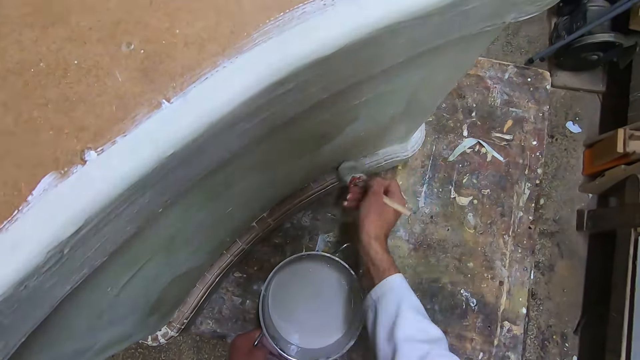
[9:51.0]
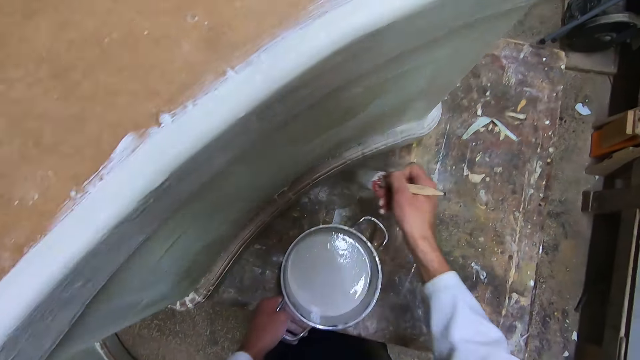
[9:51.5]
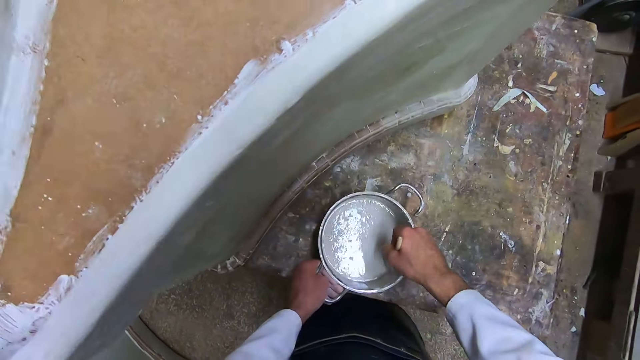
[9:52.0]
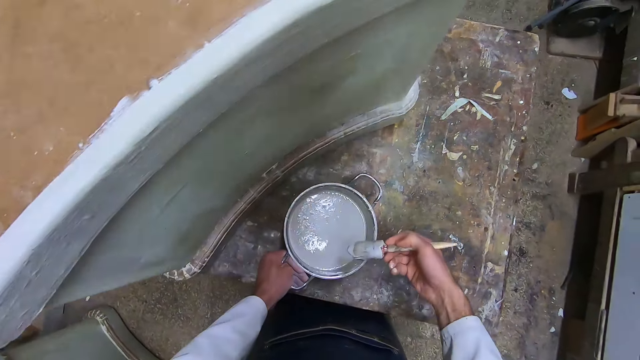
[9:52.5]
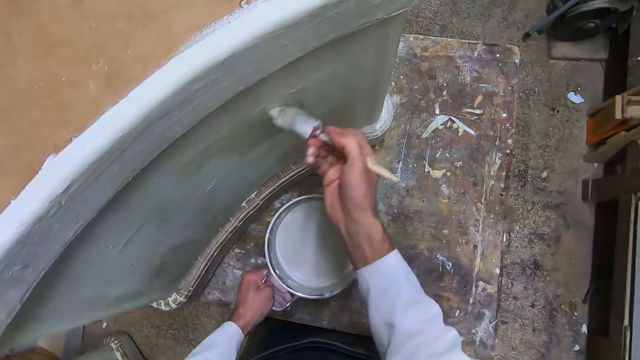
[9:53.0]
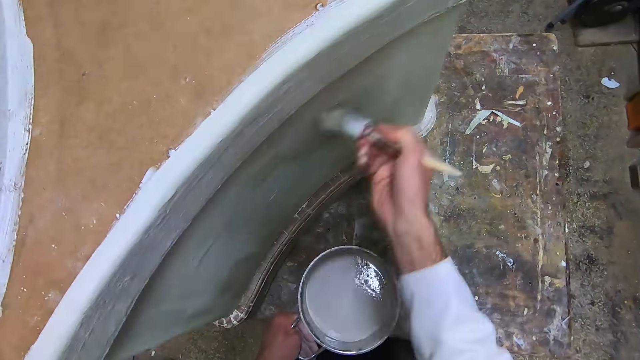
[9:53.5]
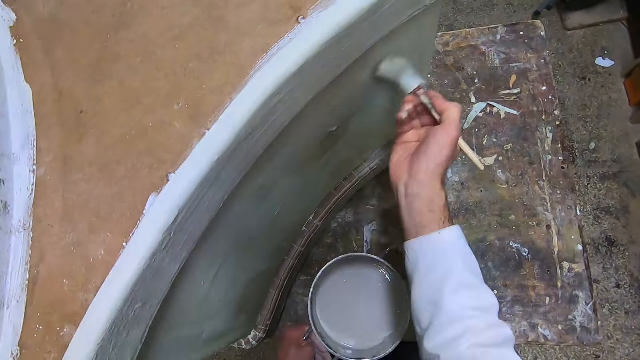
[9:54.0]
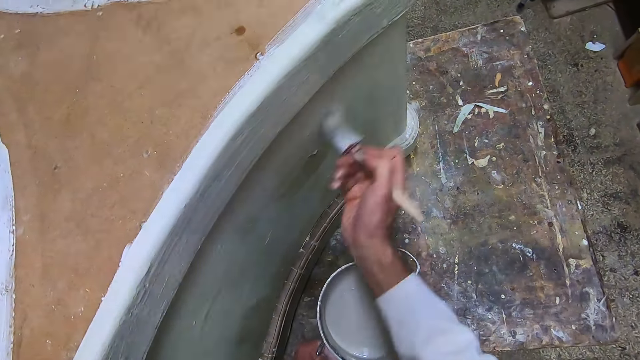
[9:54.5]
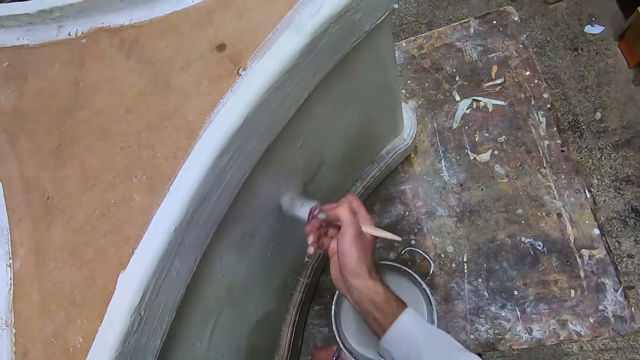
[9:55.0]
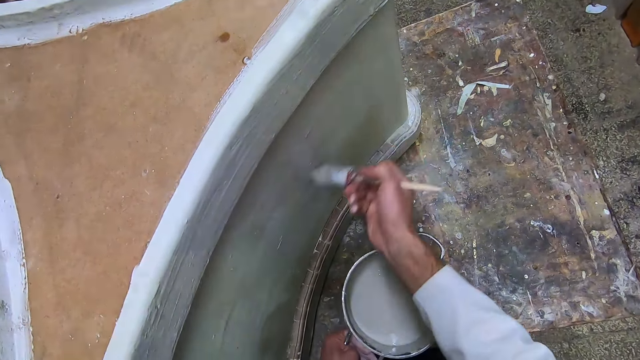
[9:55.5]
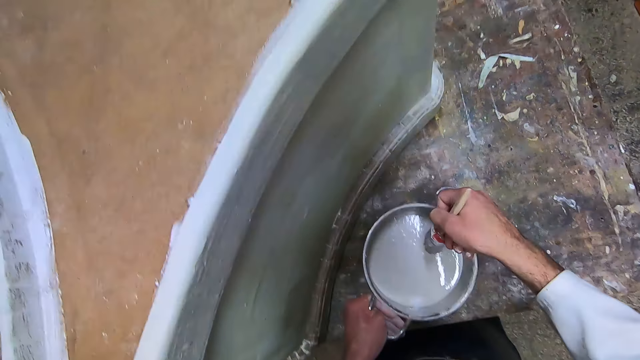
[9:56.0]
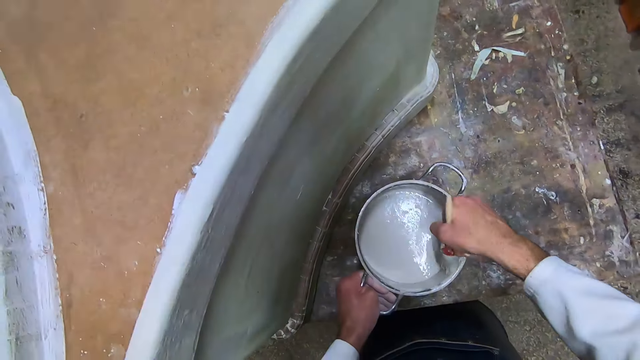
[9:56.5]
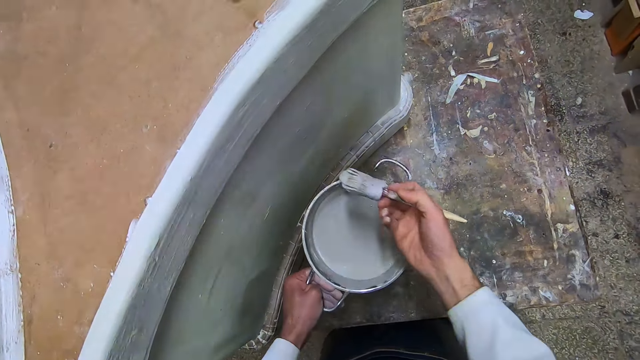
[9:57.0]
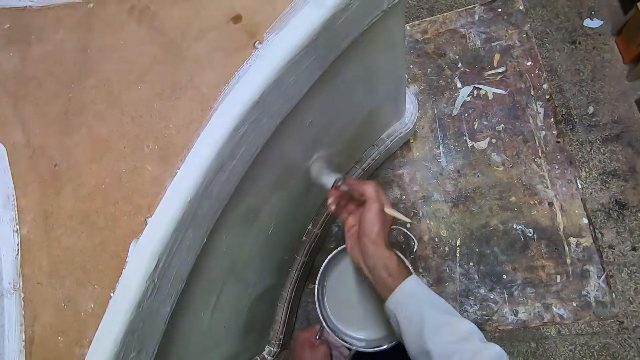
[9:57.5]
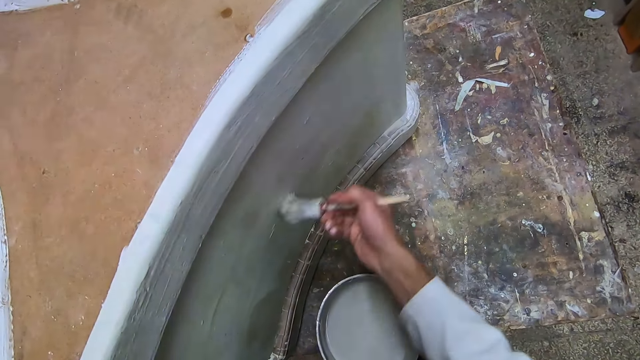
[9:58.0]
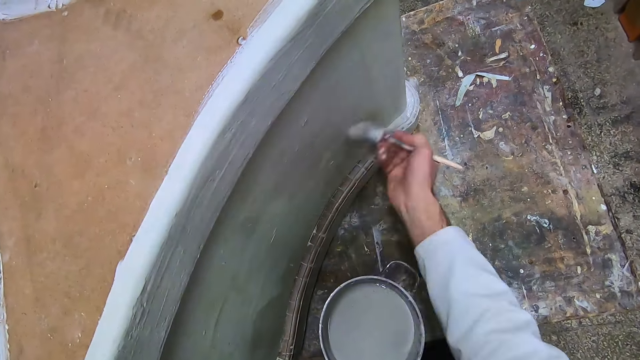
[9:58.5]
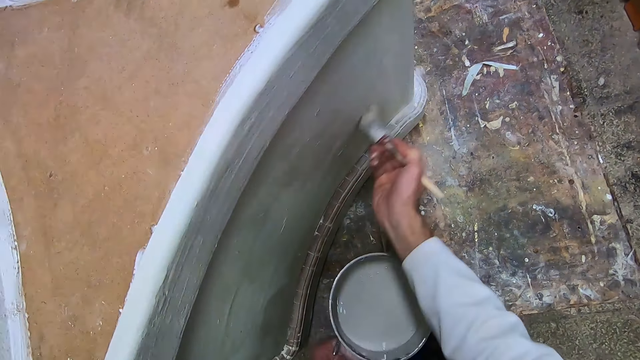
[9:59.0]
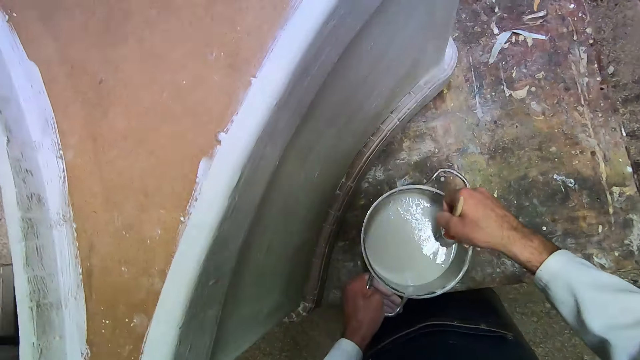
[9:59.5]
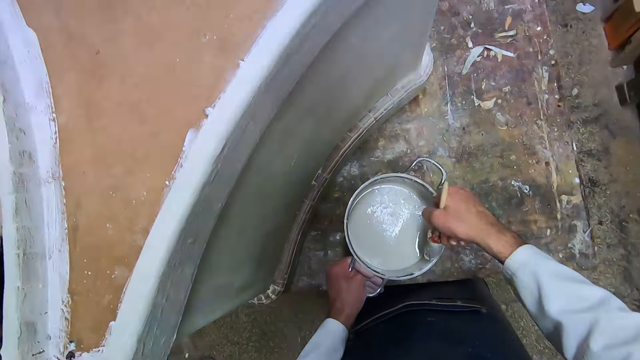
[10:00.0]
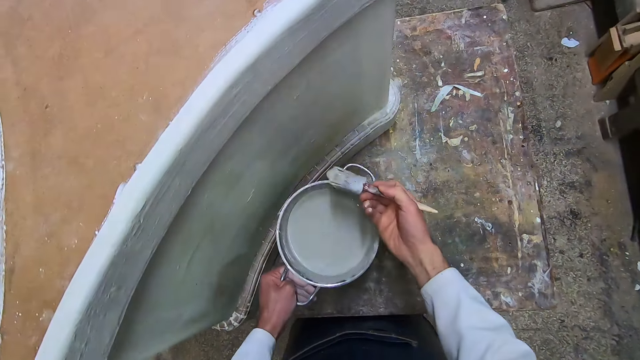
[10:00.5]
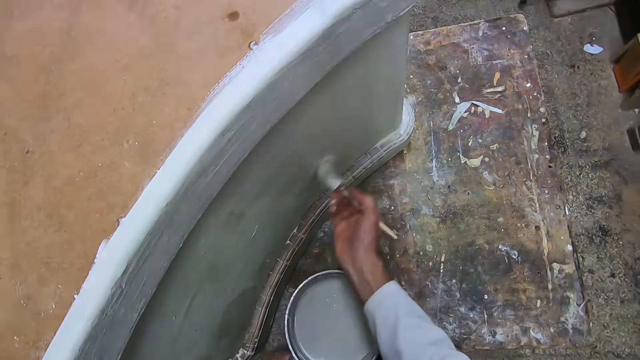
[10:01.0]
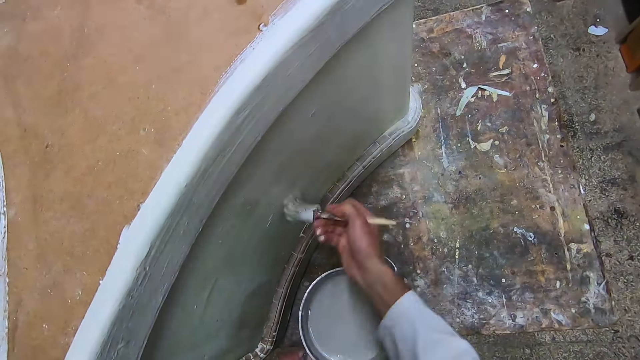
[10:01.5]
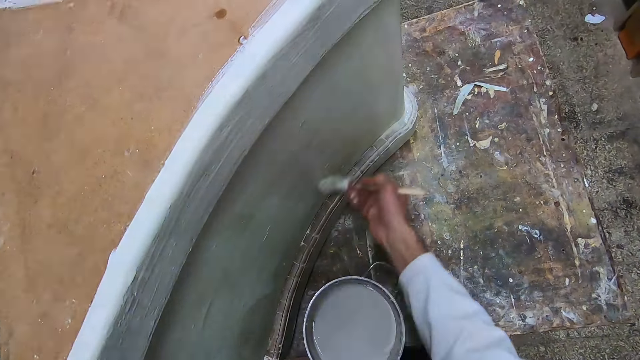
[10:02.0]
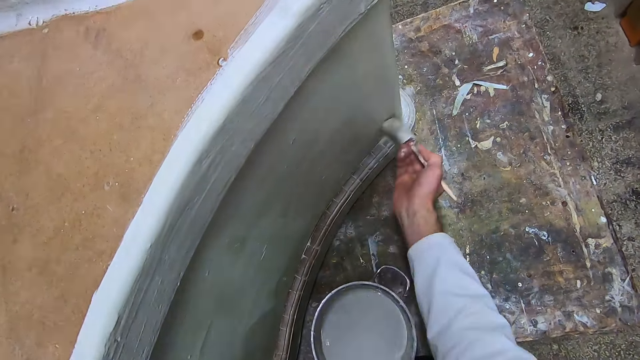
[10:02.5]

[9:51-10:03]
The camera wearer dips the brush into the liquid paint in the pot with his right hand. He moves the container away from the edge of the table. He lifts up the paint brush. He applies the liquid paint on the furniture with the brush in his right hand. He pulls the container towards the edge of the table. He paints the construct. He dips the brush into the liquid paint in the pot with his right hand. He lifts up the paint brush. He lifts up the container. He applies the liquid paint on the furniture with the brush in his right hand. He moves the container towards the edge of the table. He paints the construct. He dips the brush into the liquid paint in the pot with his right hand. He lifts up the paint brush. He applies the liquid paint on the furniture with the brush in his right hand.

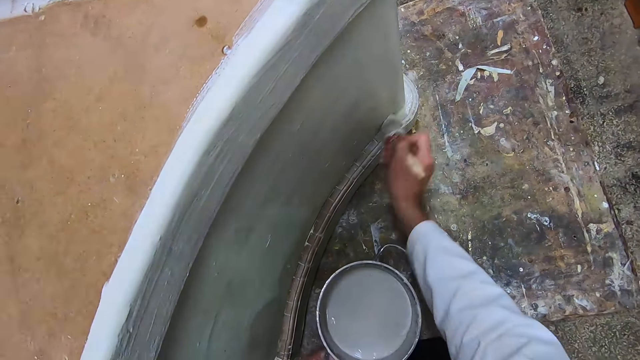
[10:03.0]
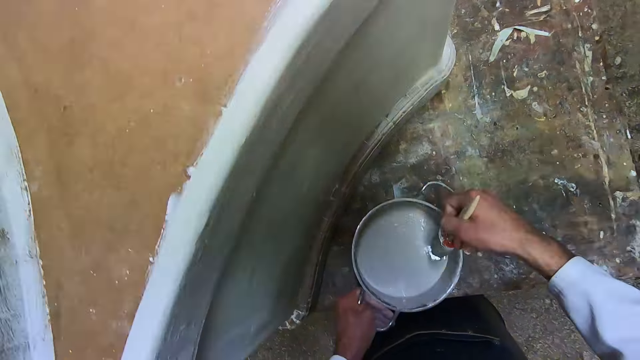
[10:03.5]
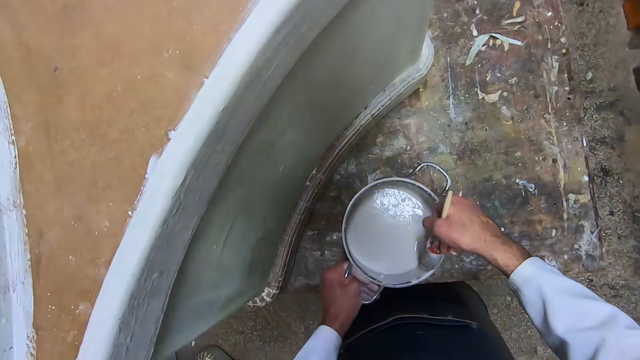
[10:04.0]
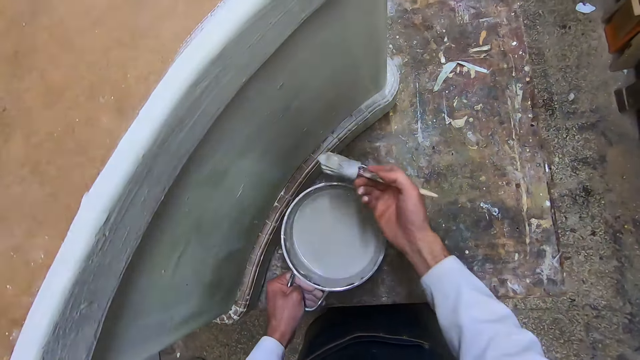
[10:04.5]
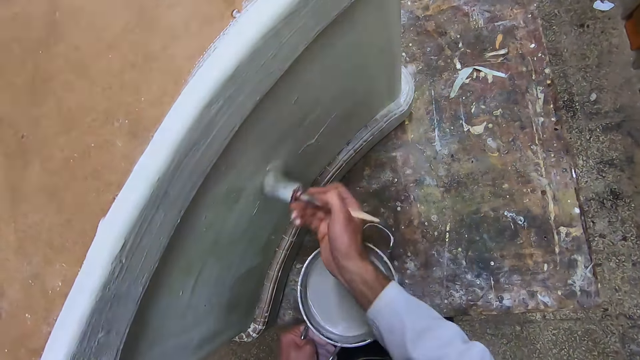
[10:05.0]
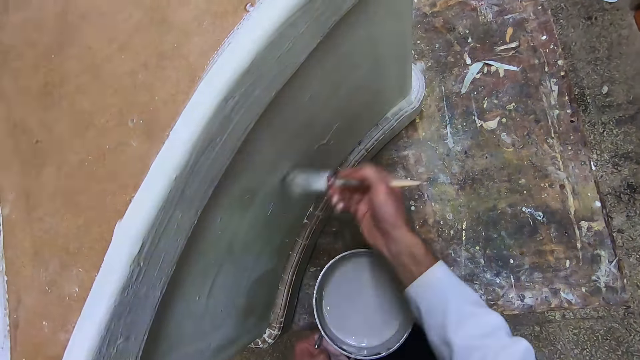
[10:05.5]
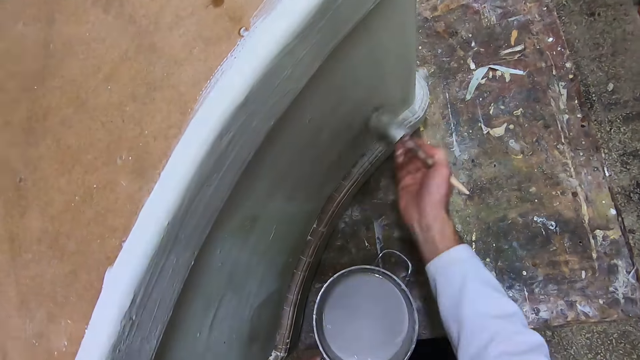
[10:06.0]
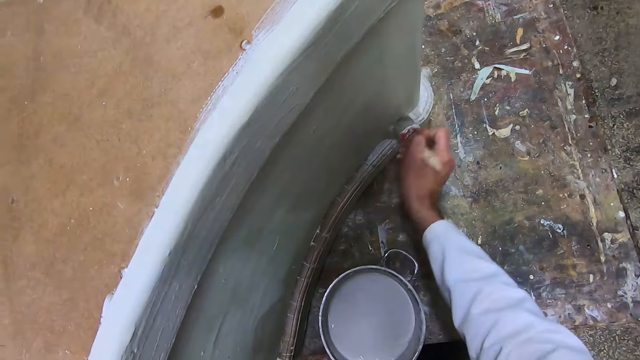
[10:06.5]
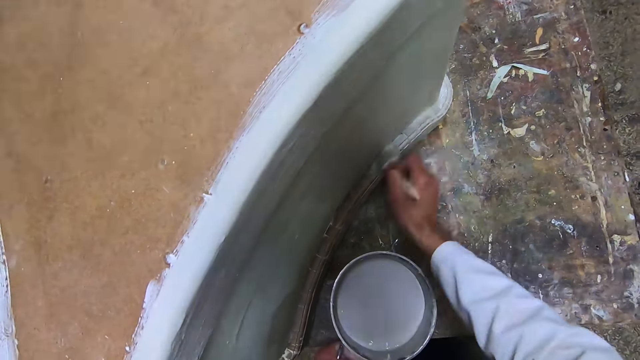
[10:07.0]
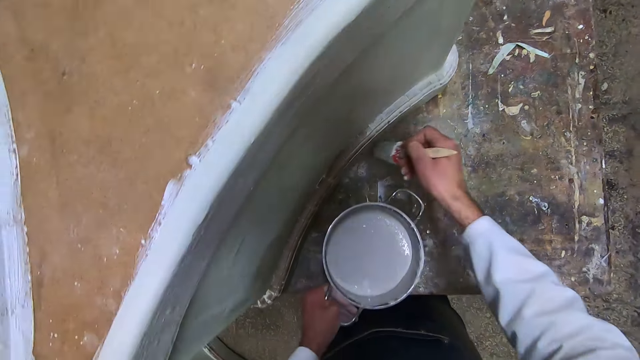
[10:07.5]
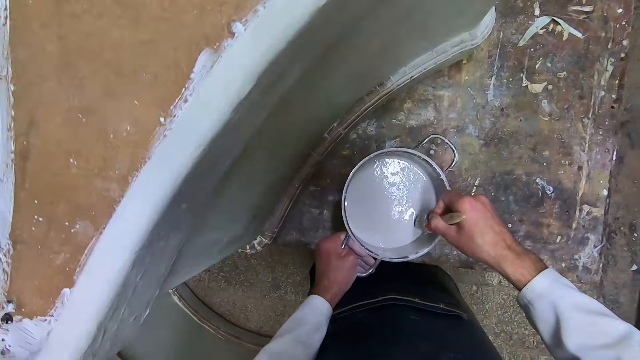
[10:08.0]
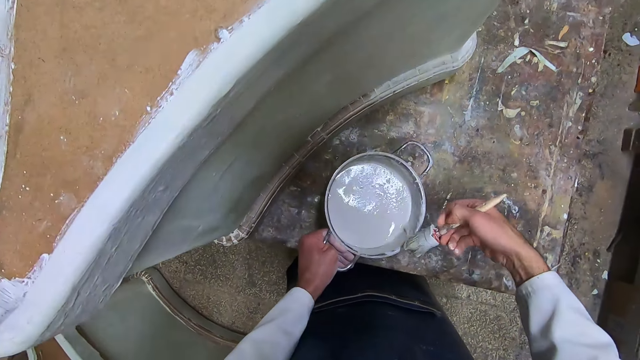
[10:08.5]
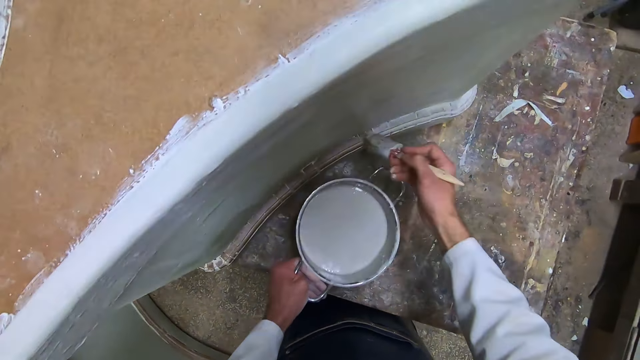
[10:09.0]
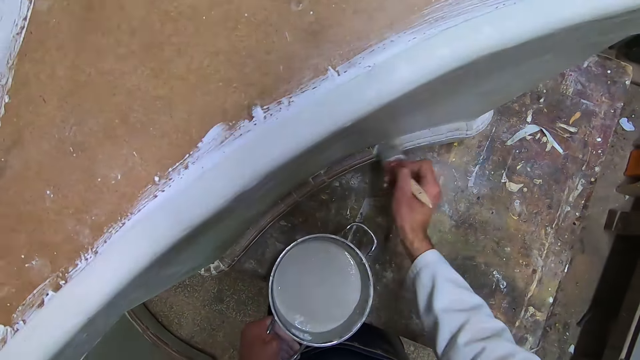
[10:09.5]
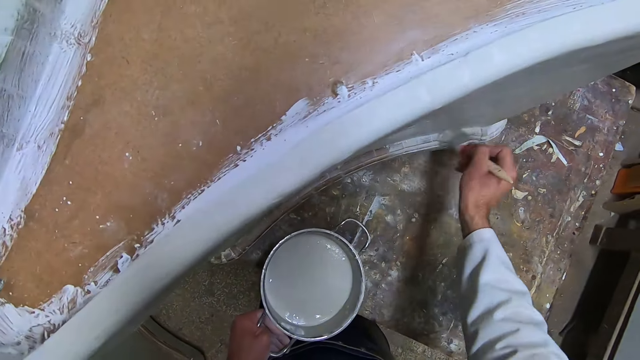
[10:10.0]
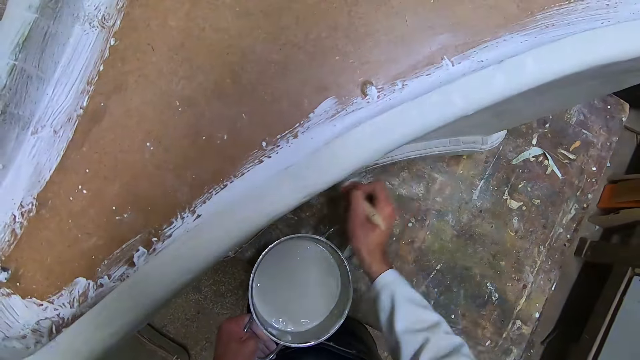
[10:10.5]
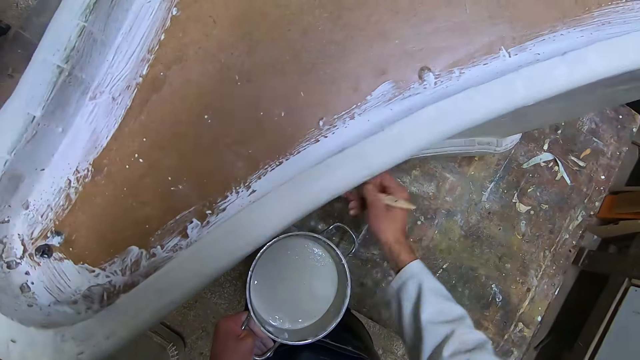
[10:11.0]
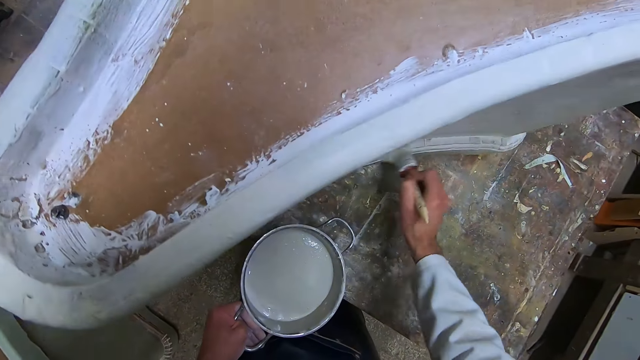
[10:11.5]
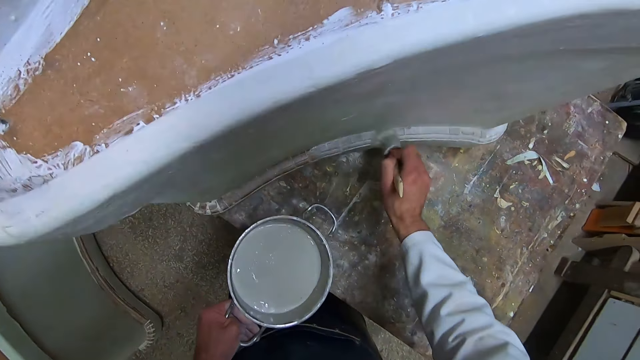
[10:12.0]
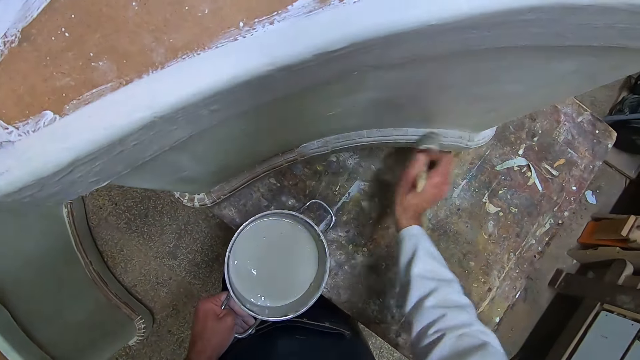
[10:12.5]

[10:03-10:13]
The camera wearer dips the brush into the liquid paint in the pot with his right hand. He lifts up the brush and applies the liquid paint on the furniture with the brush in his right hand. He dips the brush into the liquid paint in the pot with his right hand, lifts up the brush, and applies the liquid paint on the furniture with the brush in his right hand.
